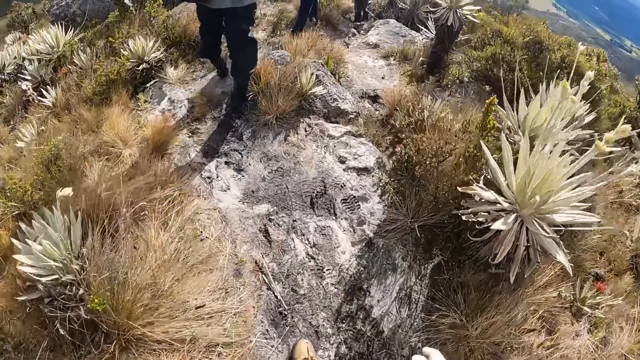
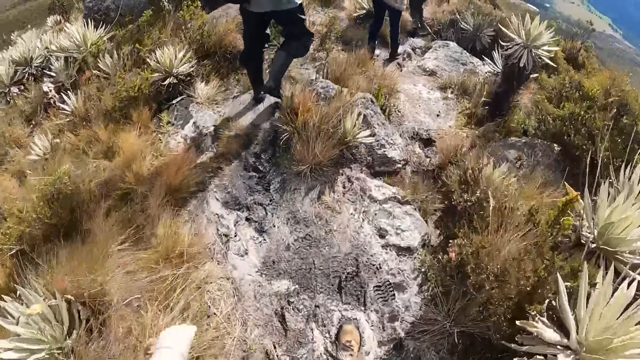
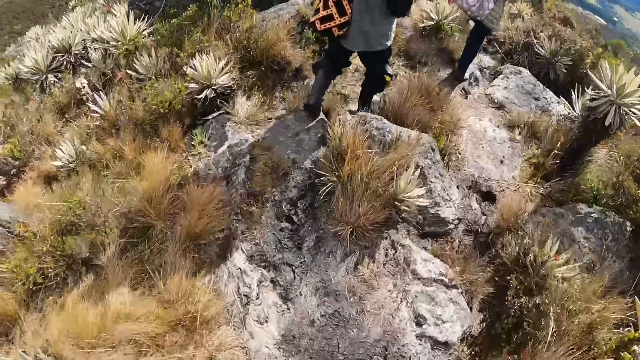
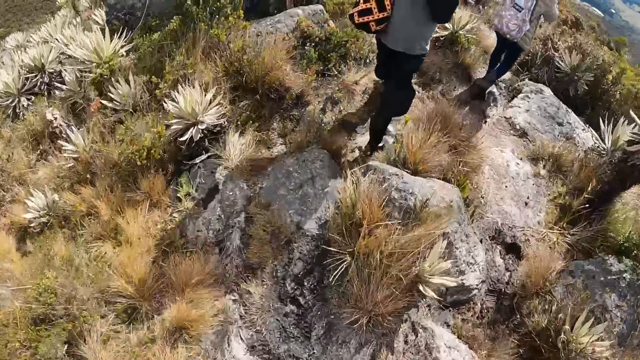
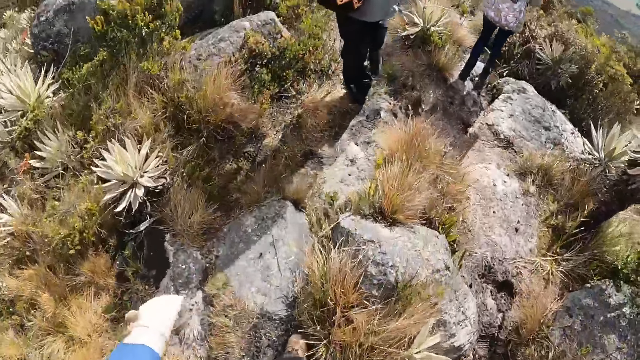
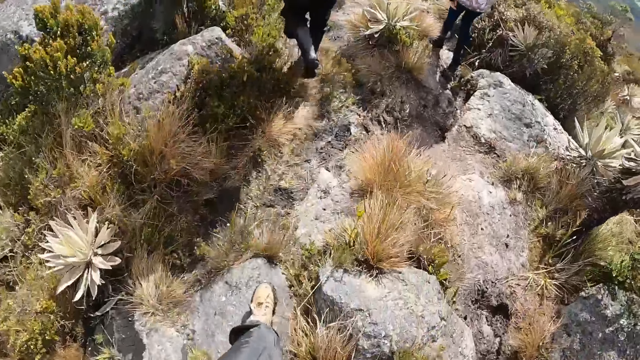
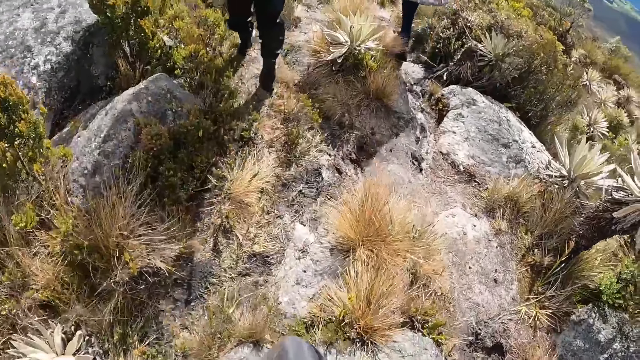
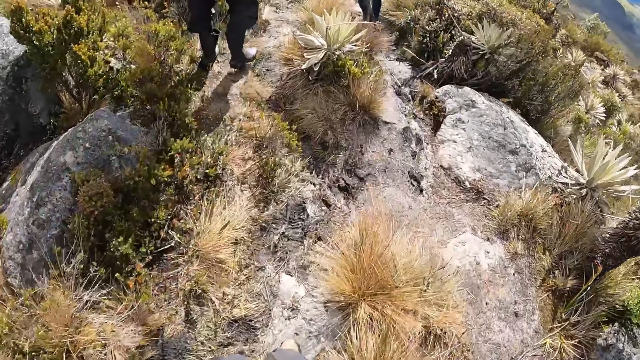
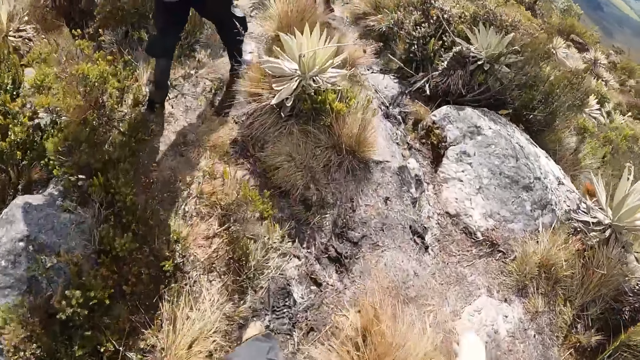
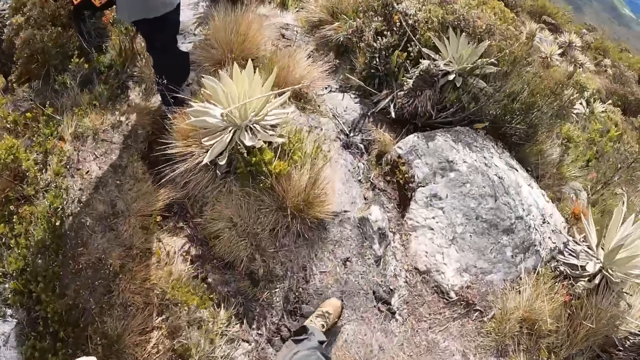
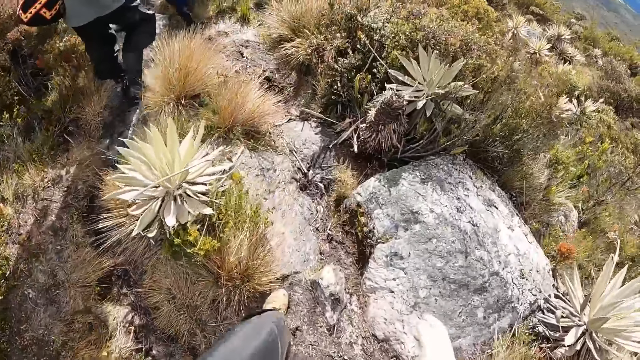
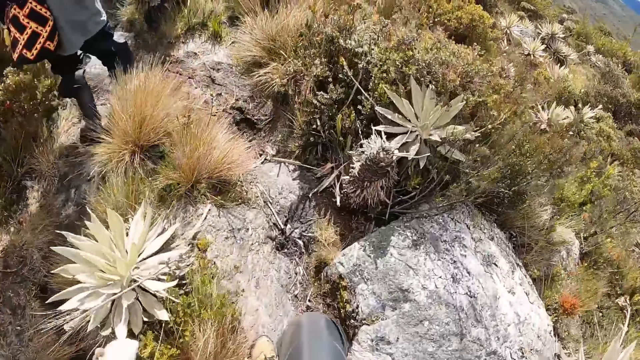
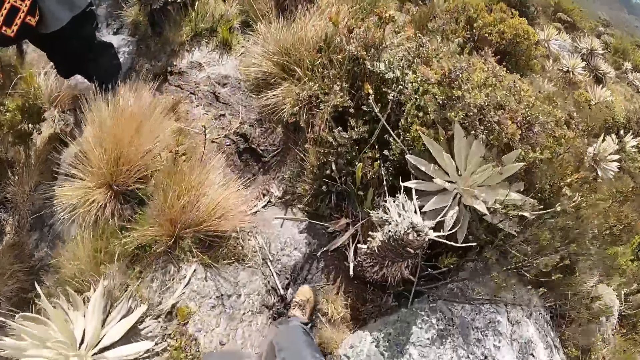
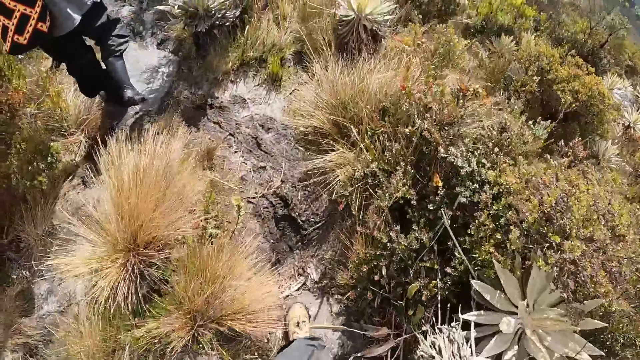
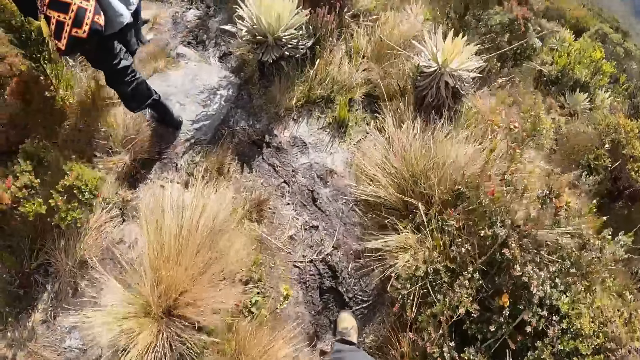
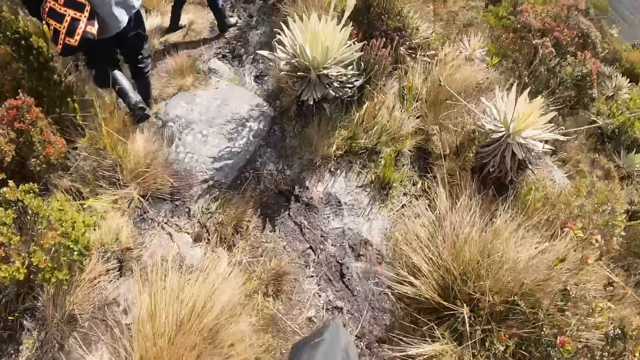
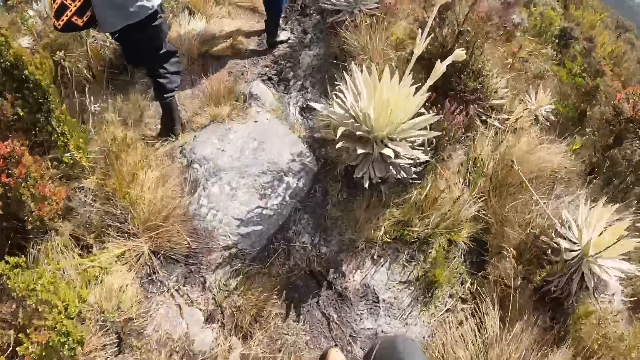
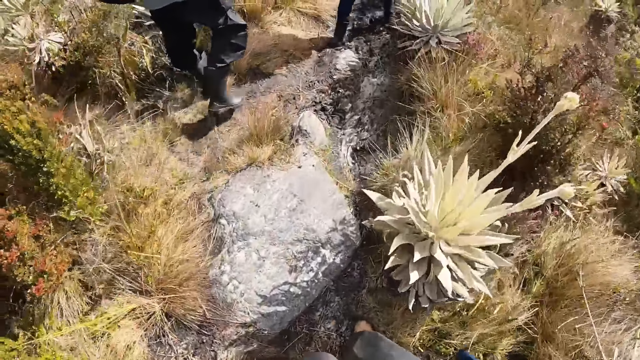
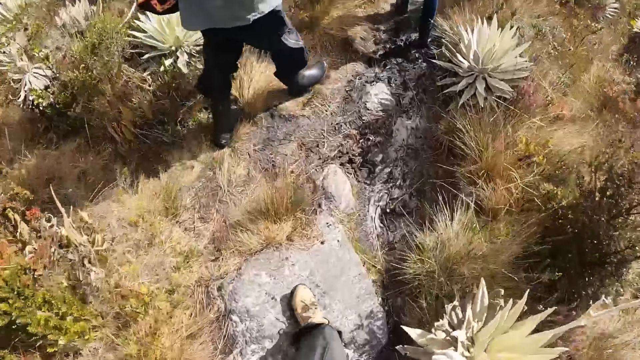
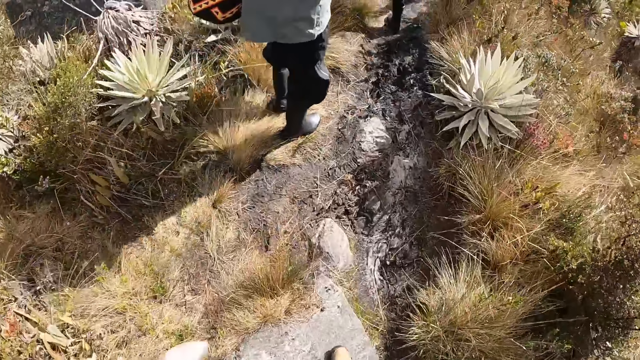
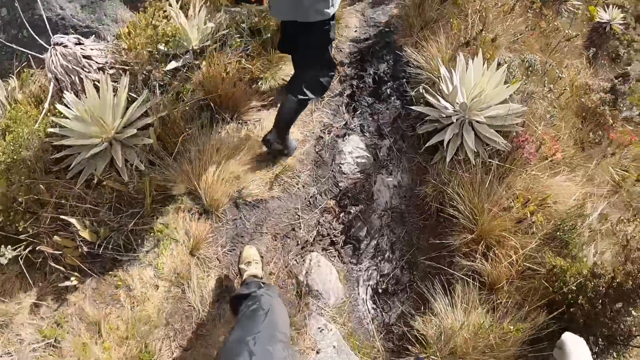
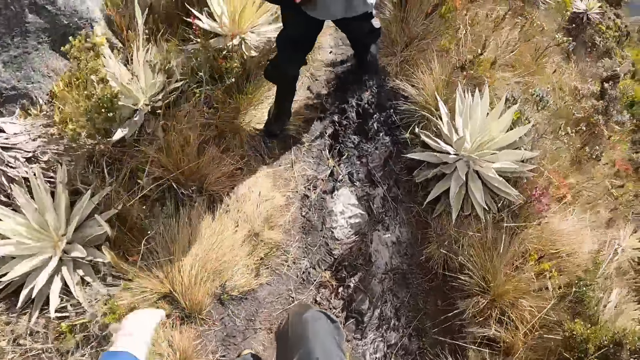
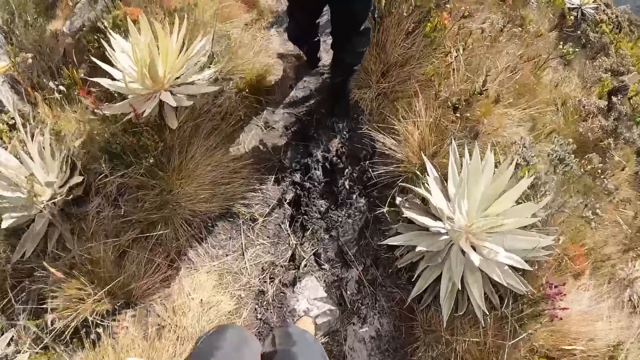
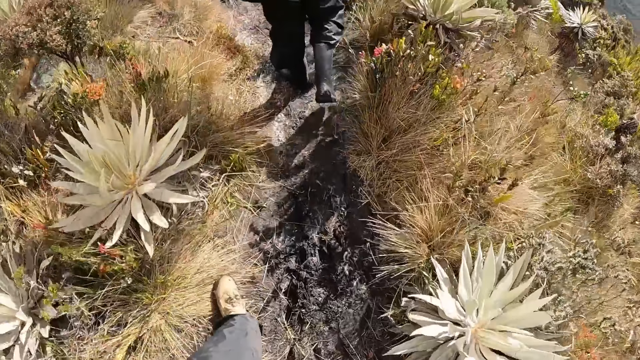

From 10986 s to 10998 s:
A woman hikes on a hill. The woman walks around.

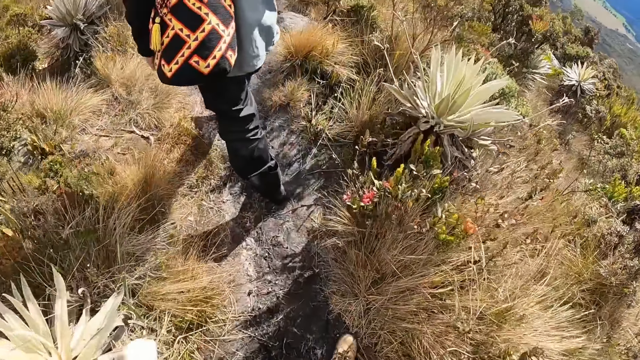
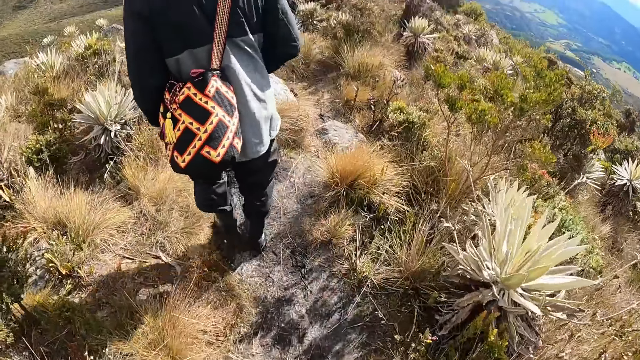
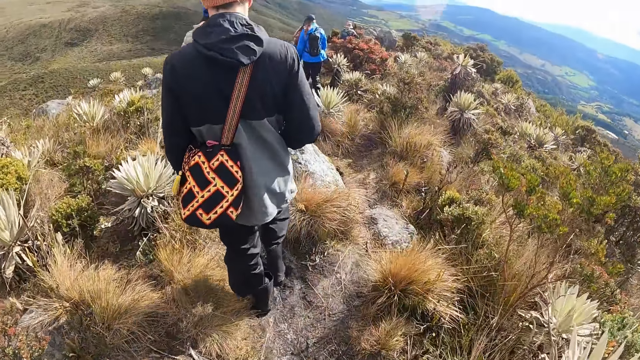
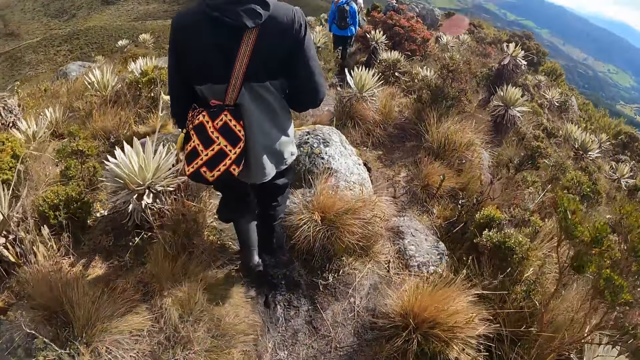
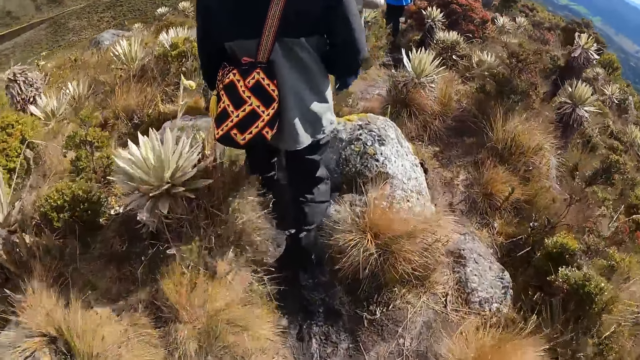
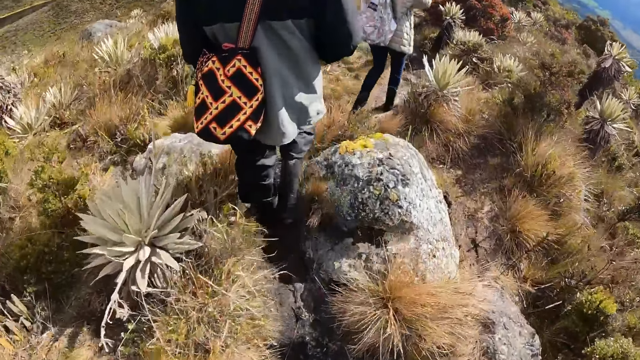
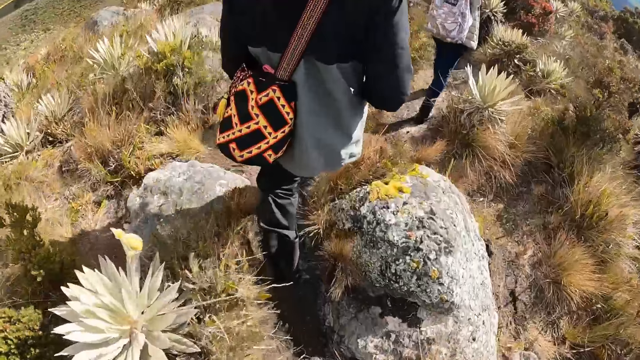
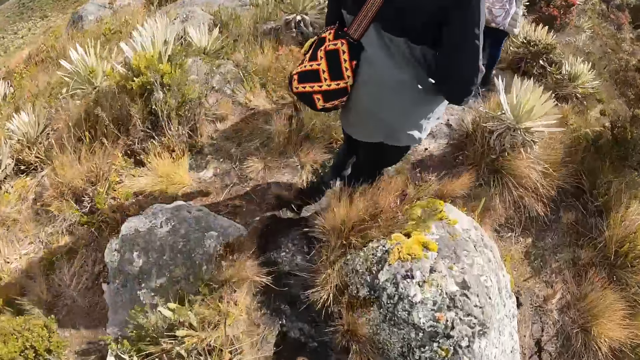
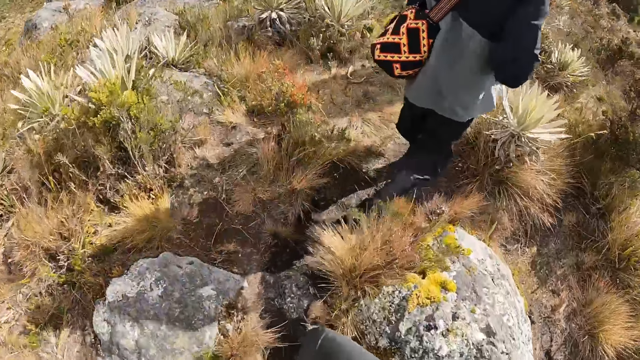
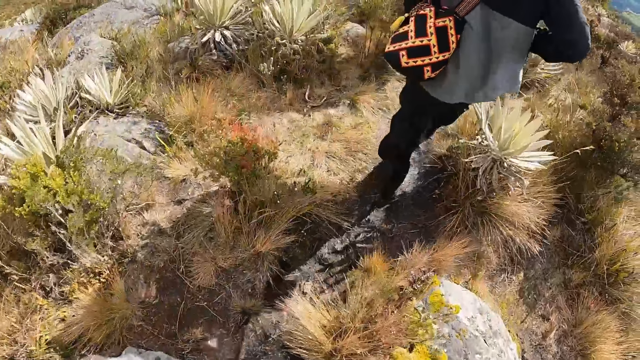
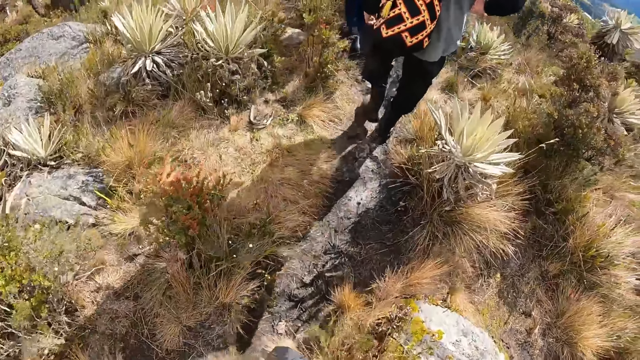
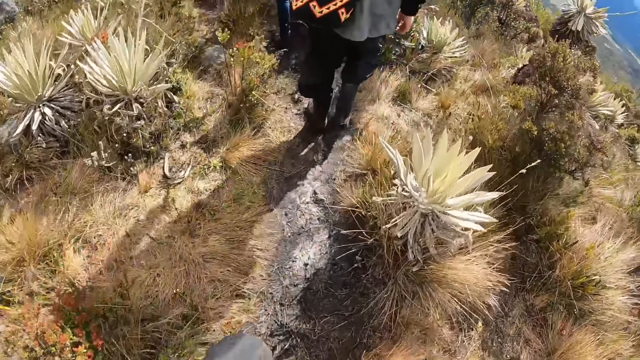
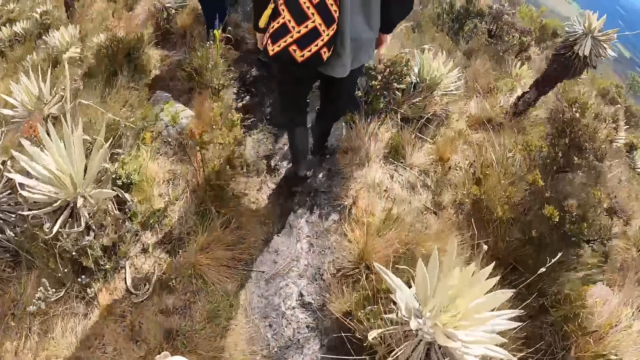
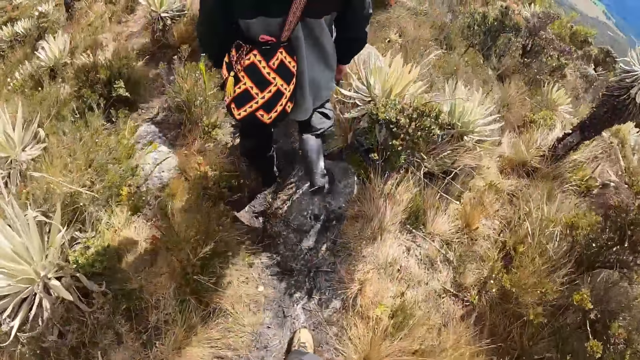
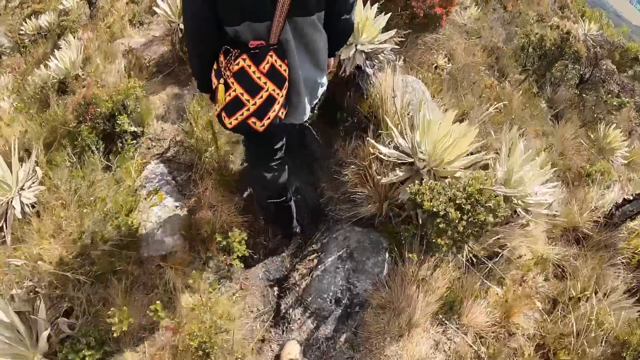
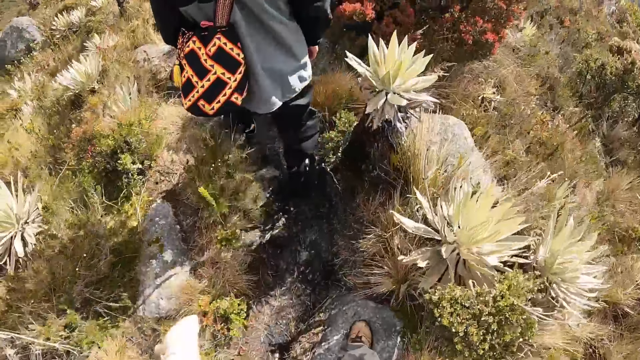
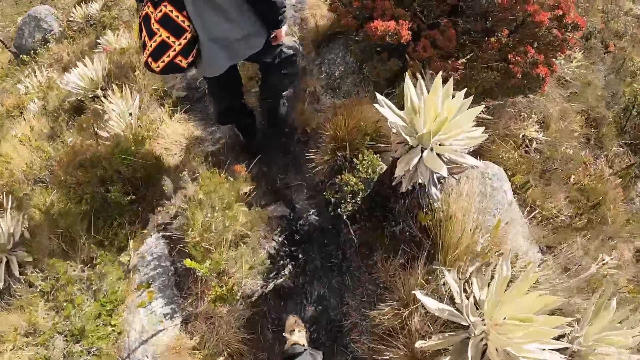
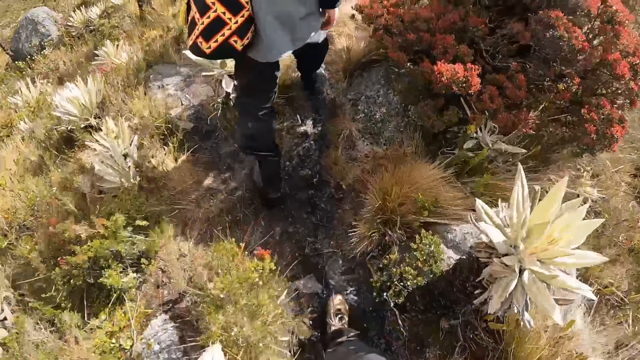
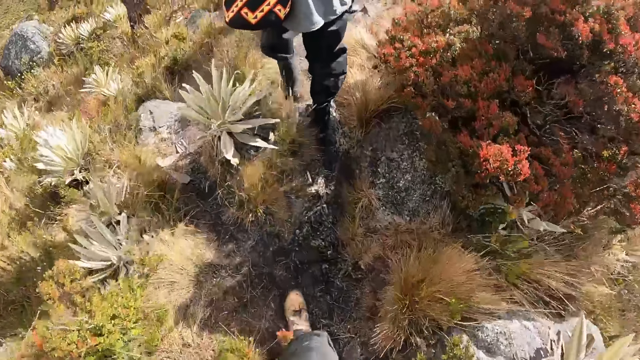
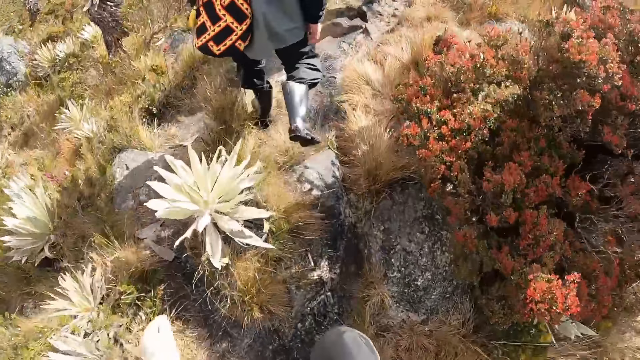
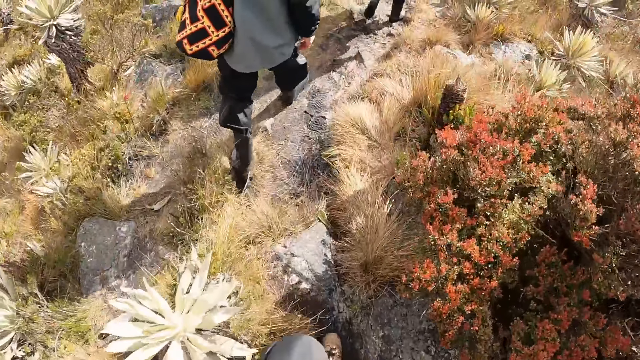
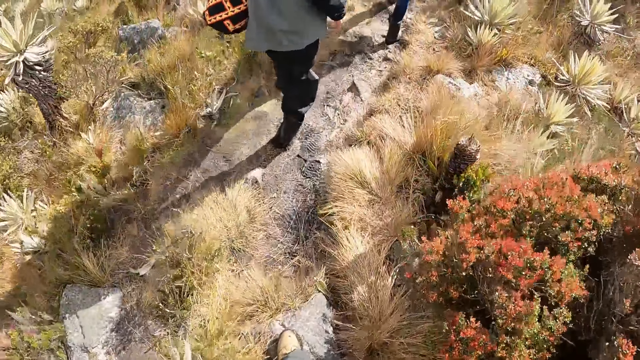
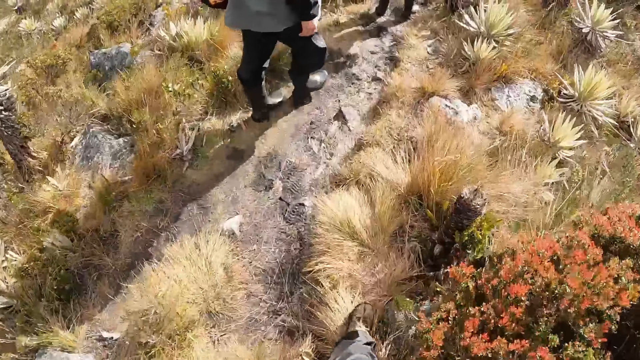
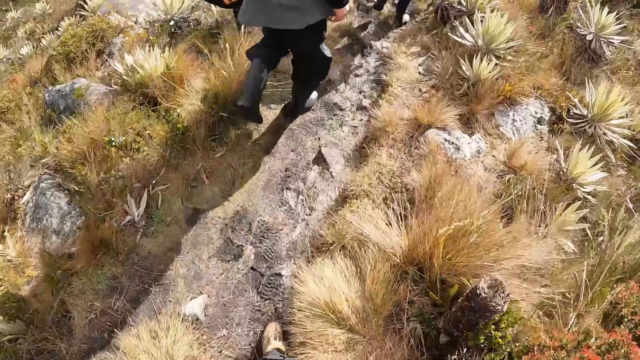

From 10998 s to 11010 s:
A woman hikes on a hill. The woman walks around. The woman hikes on a hill.
